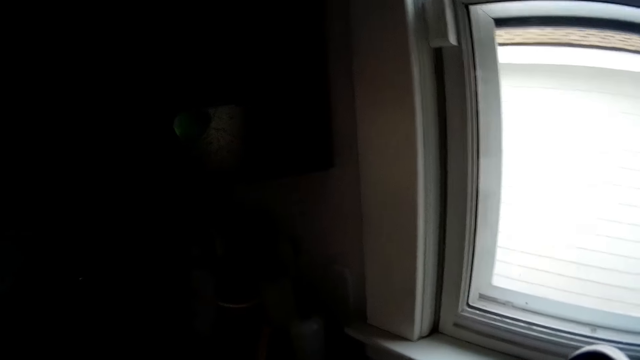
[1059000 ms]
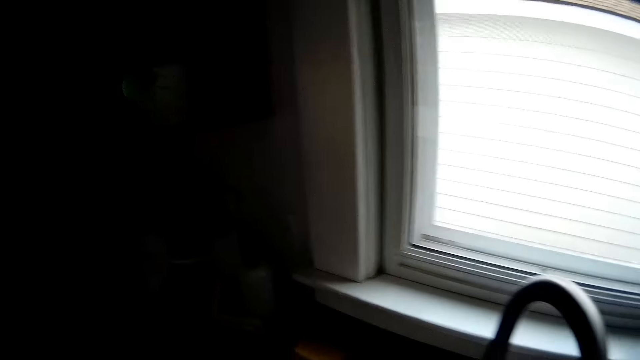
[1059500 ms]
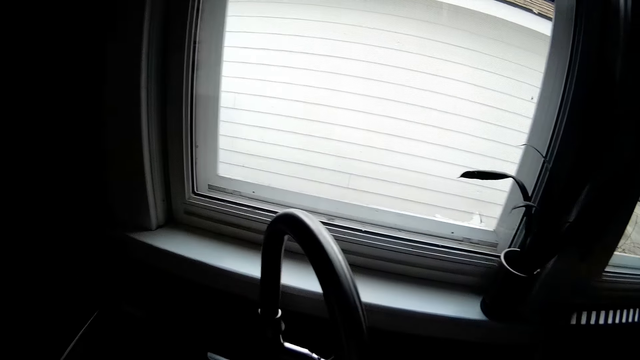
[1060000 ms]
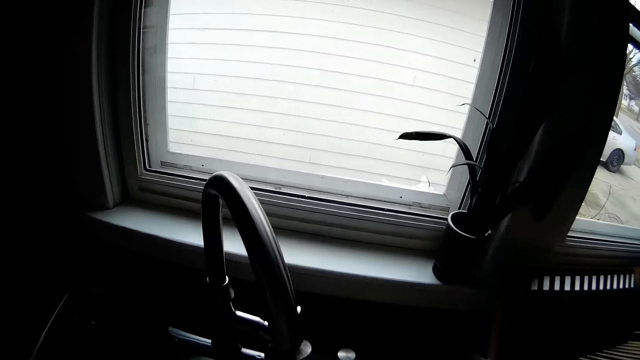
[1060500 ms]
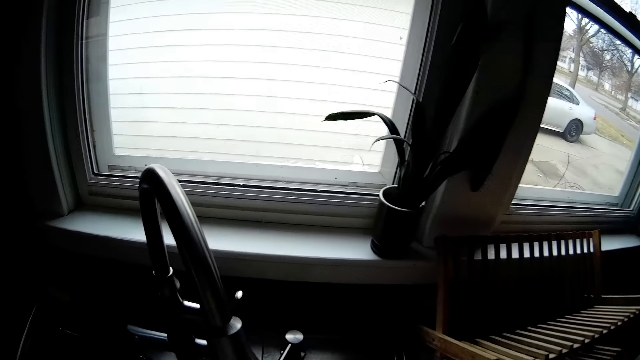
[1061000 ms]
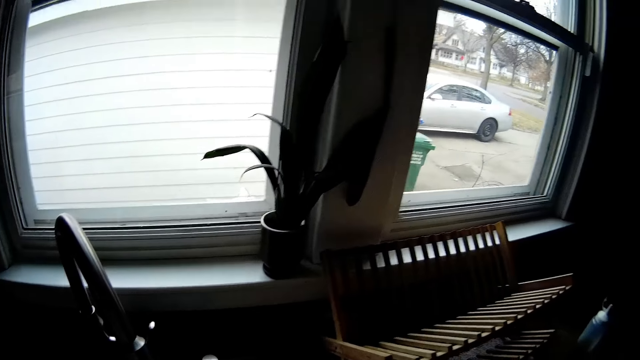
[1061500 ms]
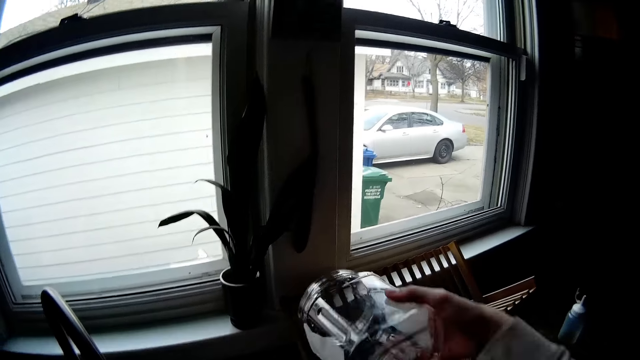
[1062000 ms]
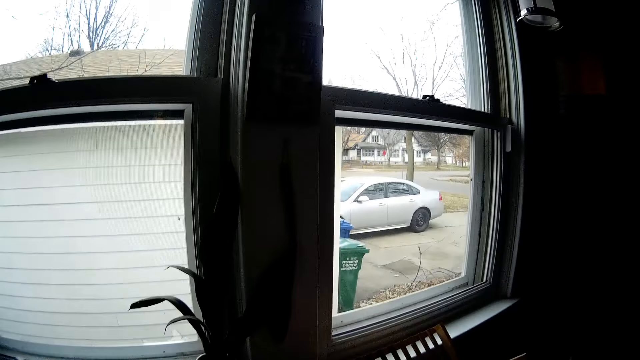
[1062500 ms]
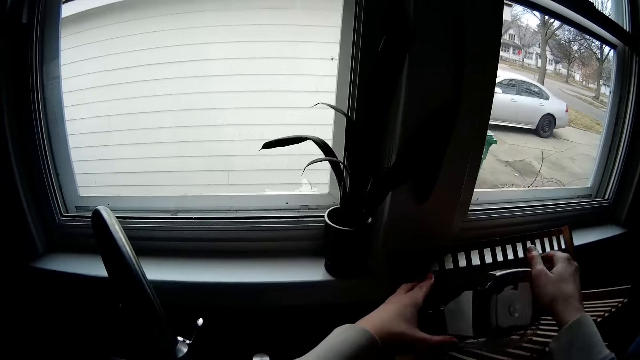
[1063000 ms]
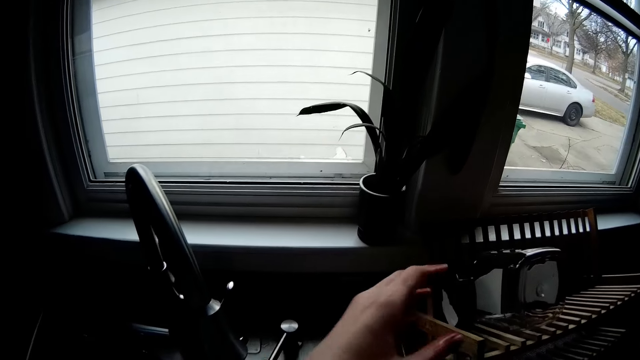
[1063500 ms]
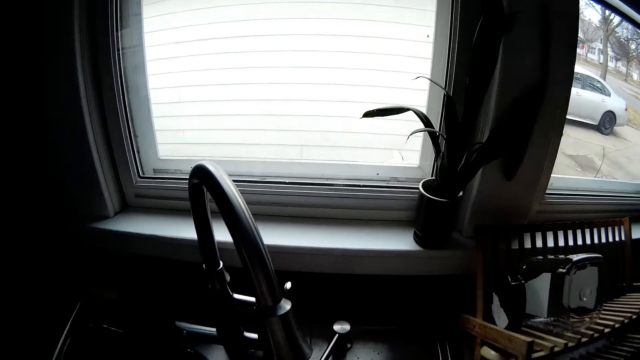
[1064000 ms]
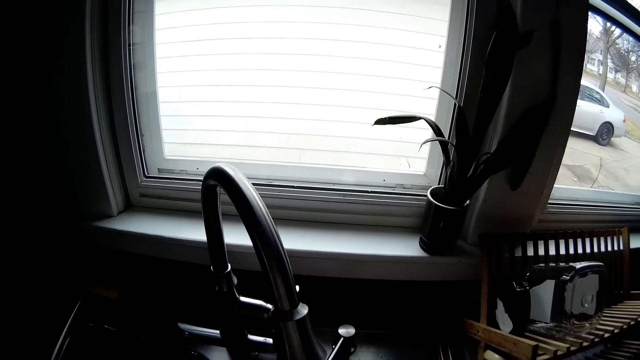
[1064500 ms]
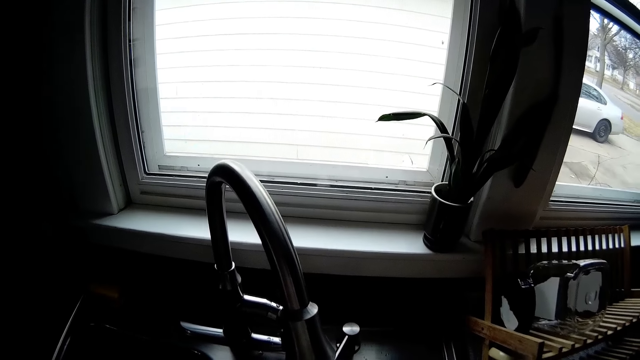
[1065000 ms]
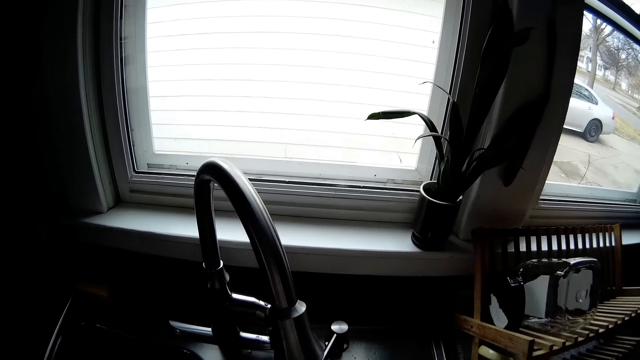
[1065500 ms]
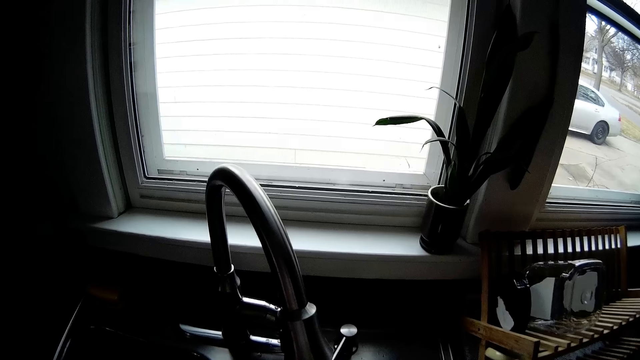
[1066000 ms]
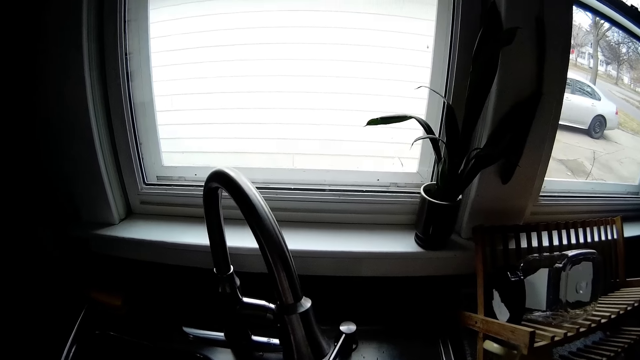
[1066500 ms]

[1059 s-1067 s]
The camera wearer puts a bottle in a rack. They put a bottle in the rack with both hands. They rinse a sieve.

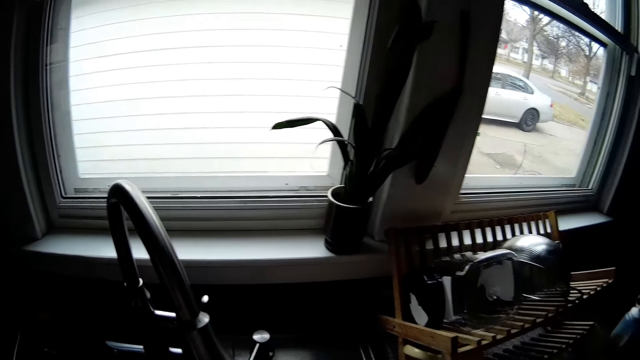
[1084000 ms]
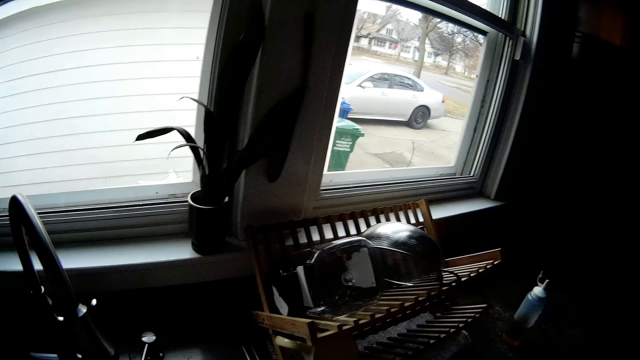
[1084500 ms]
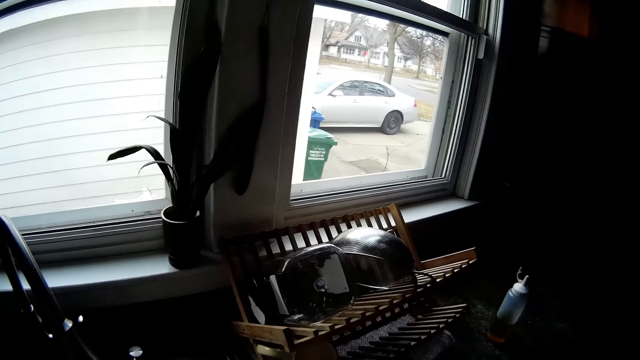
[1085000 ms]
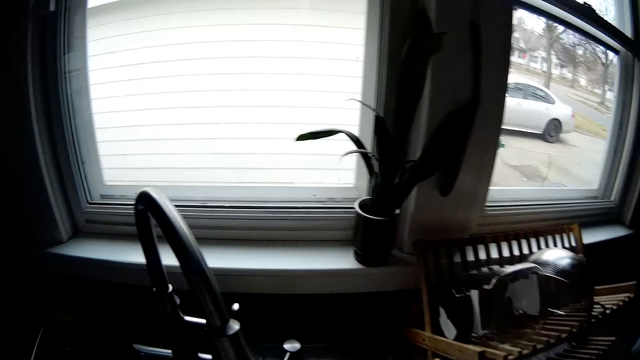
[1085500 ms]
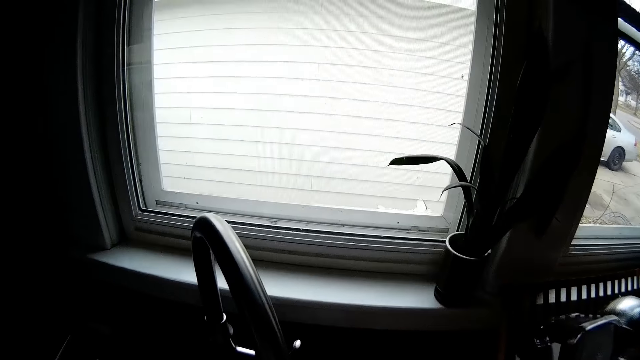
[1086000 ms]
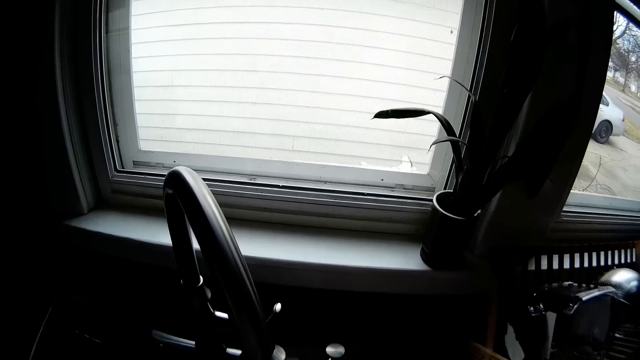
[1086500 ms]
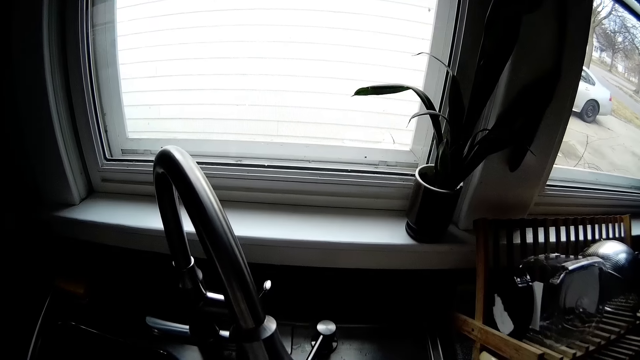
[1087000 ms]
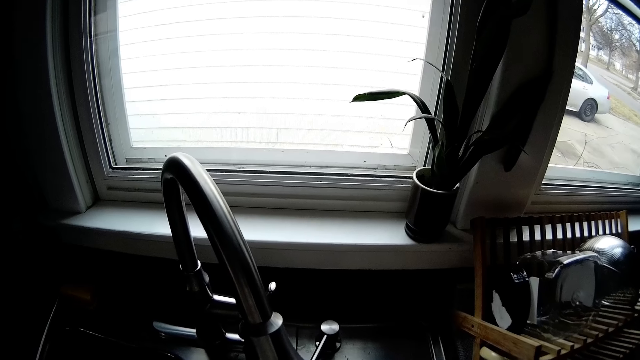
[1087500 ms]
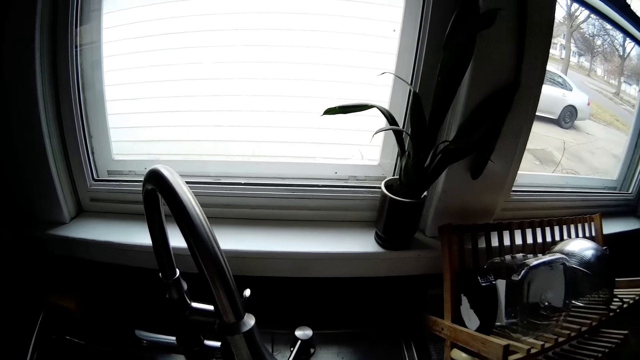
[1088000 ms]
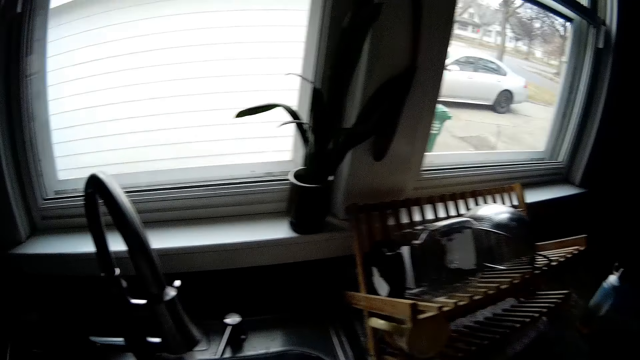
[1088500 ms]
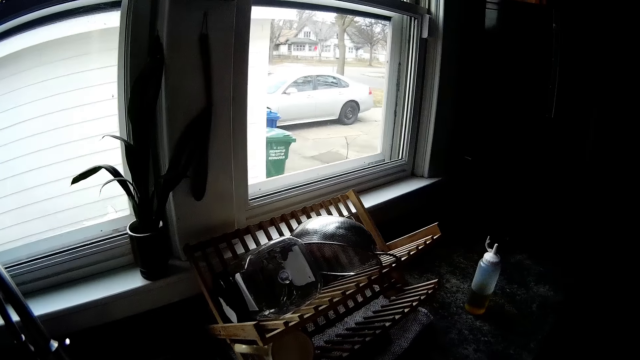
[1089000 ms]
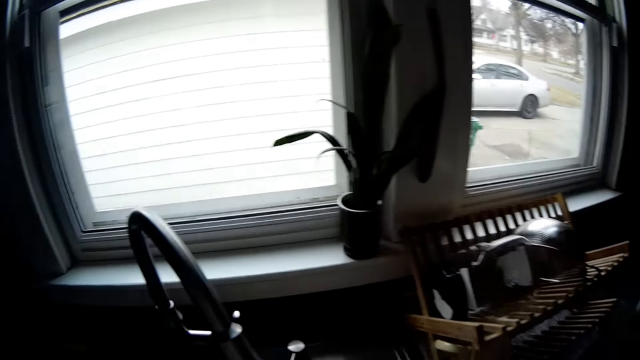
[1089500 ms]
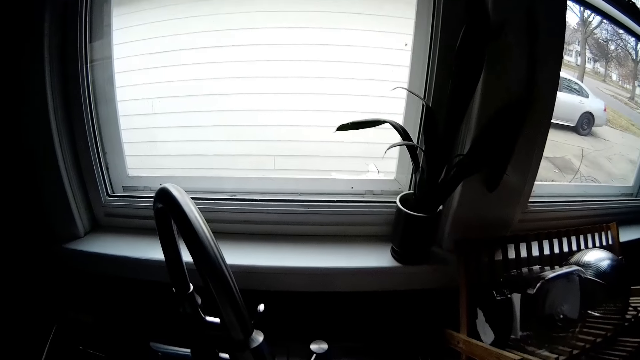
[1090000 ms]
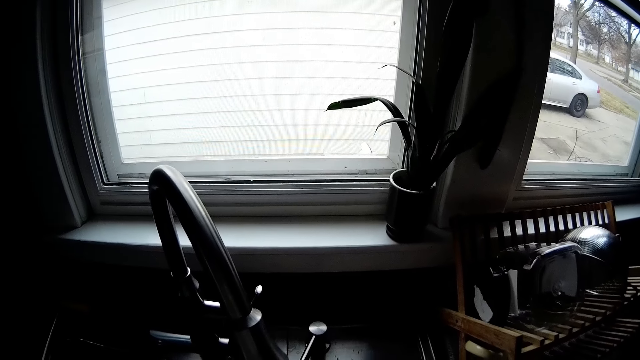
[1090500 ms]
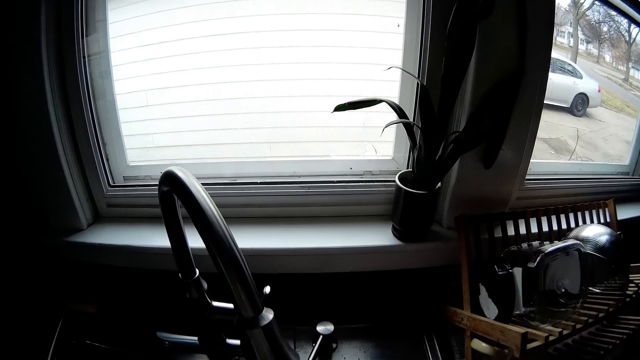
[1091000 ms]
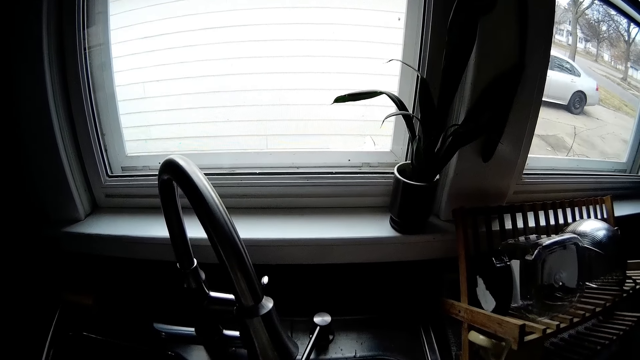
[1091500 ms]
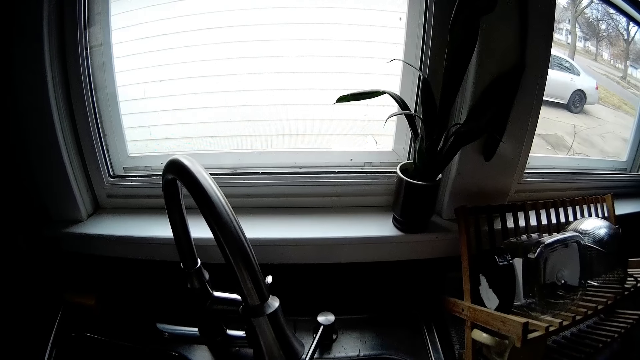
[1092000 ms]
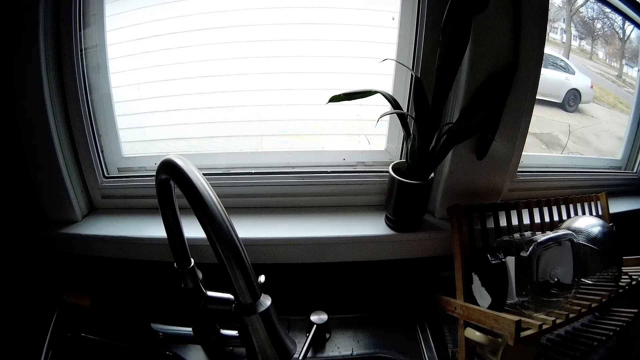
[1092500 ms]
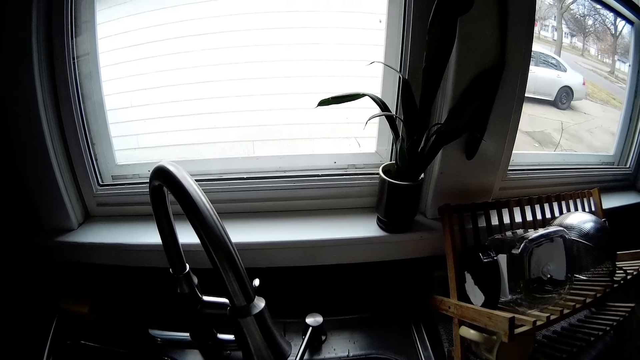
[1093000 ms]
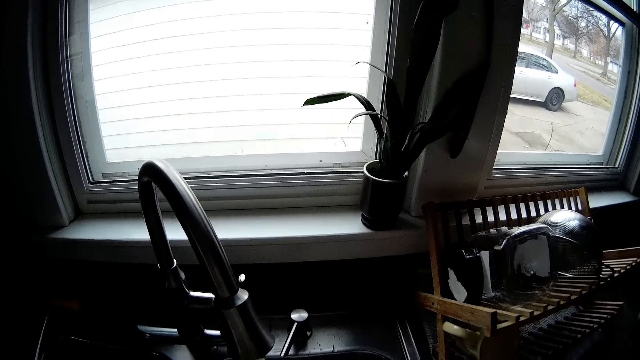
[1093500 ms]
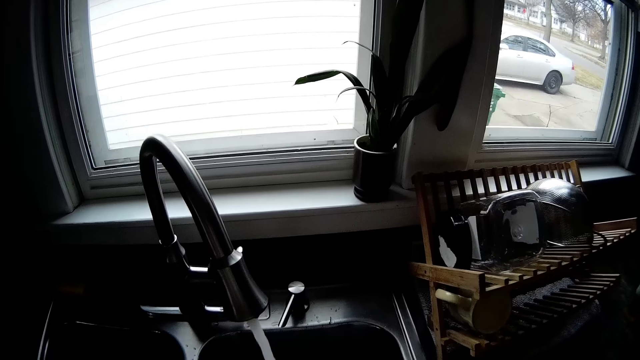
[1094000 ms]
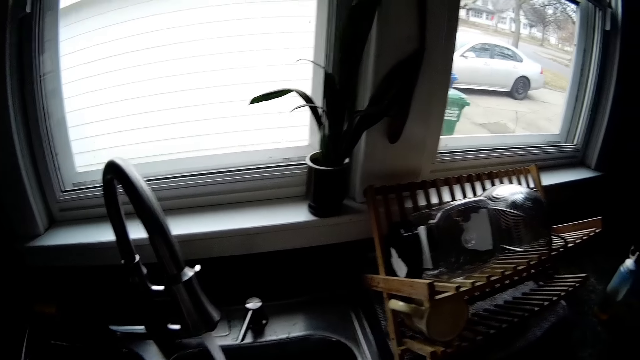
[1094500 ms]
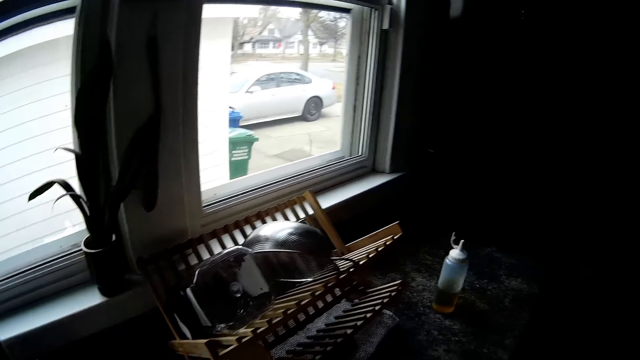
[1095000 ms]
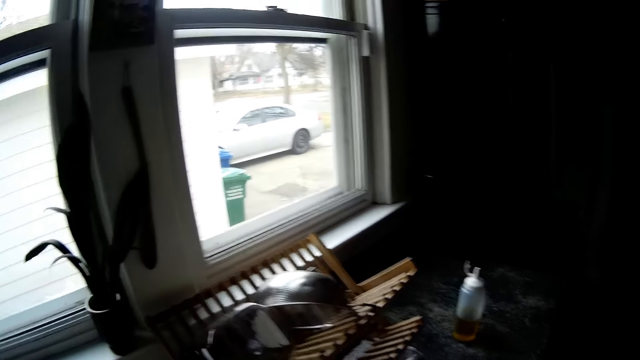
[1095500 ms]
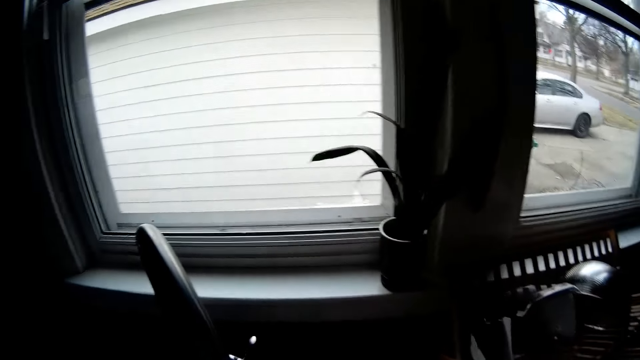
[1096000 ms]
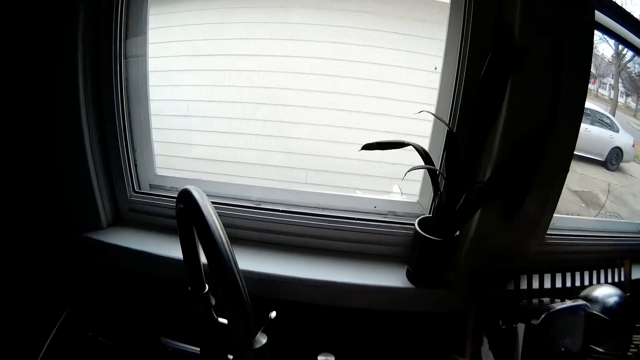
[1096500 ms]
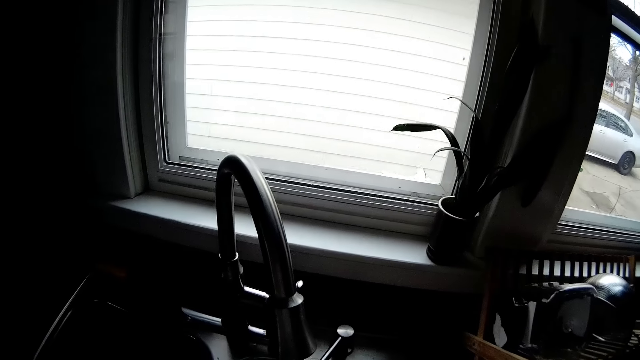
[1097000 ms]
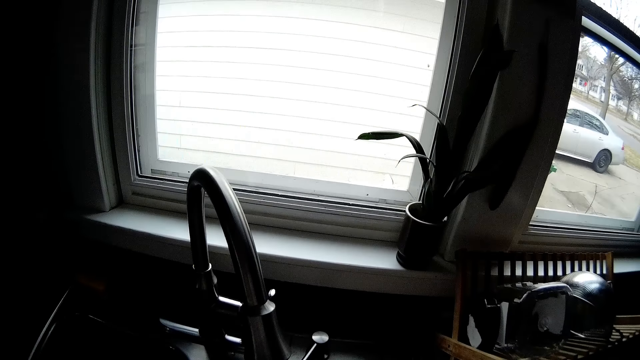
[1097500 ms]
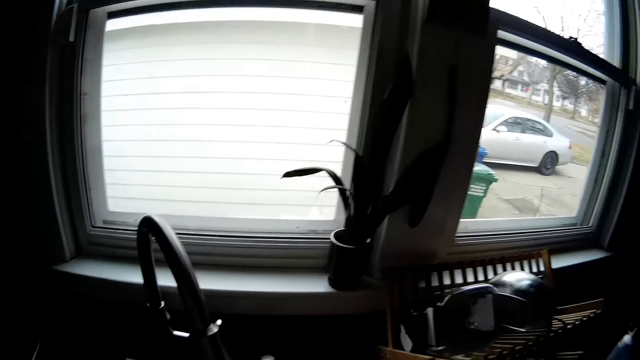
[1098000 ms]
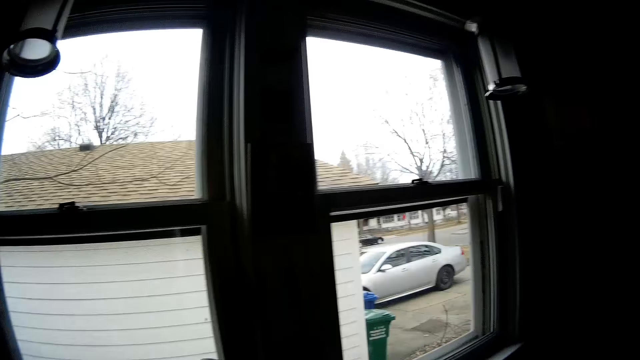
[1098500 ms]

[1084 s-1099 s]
The camera wearer washes the utensils. They look at the utensil rack. They look at the tap.
